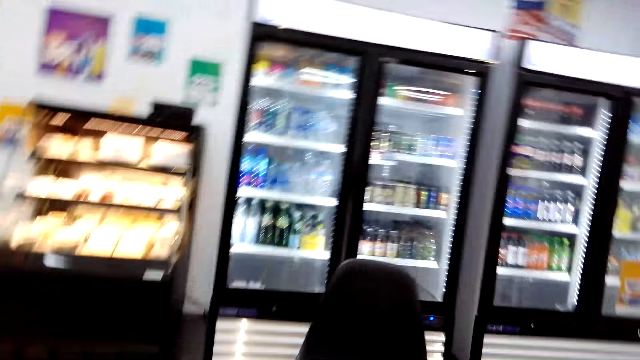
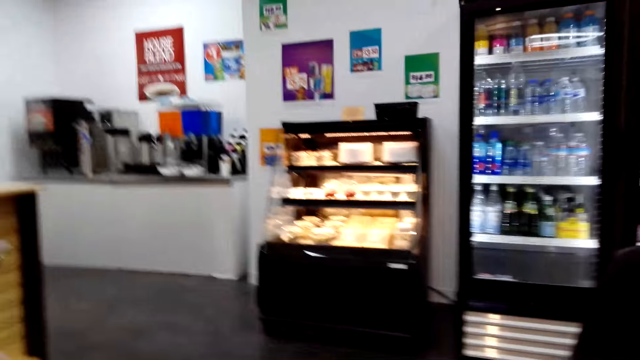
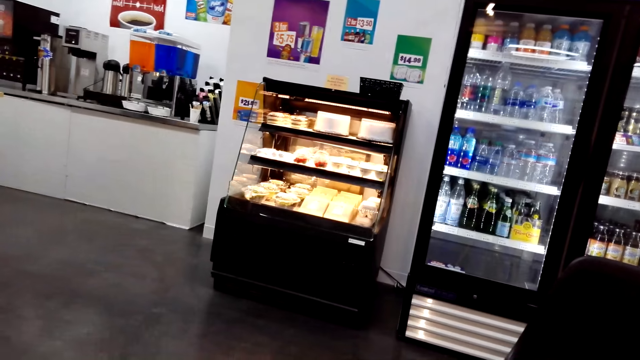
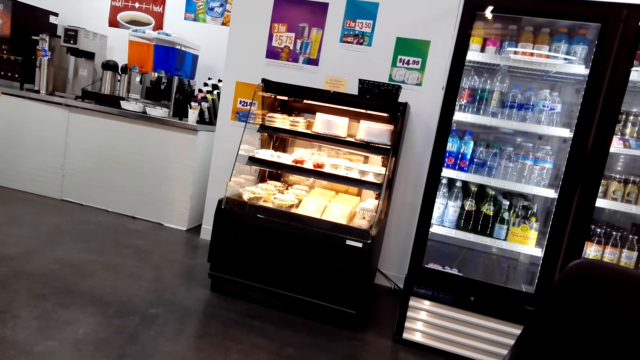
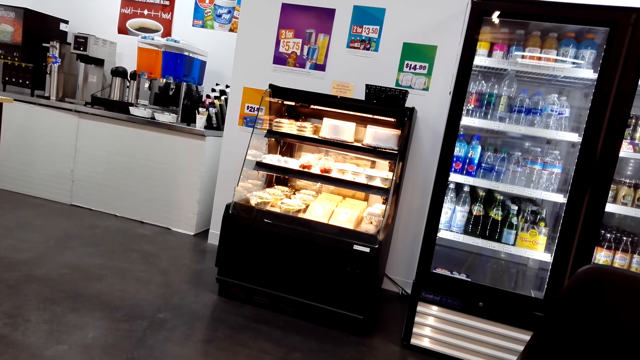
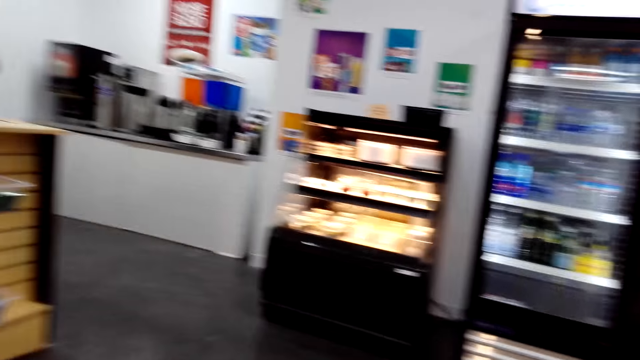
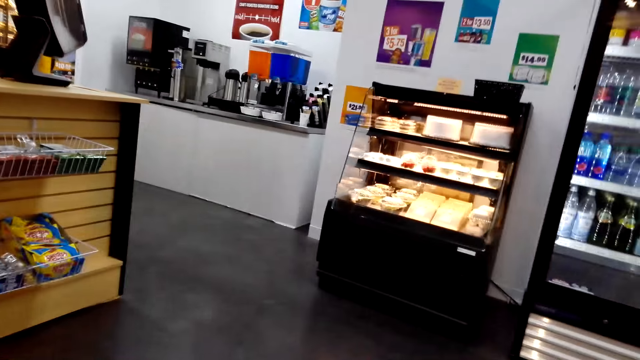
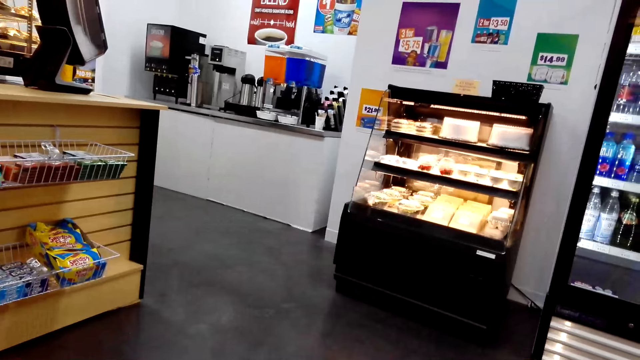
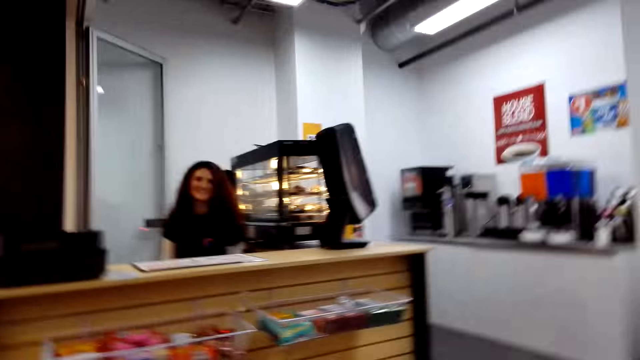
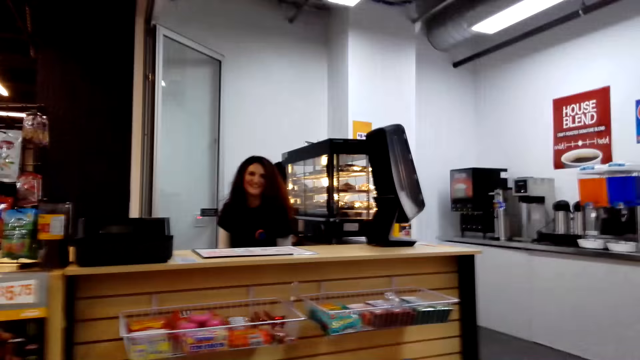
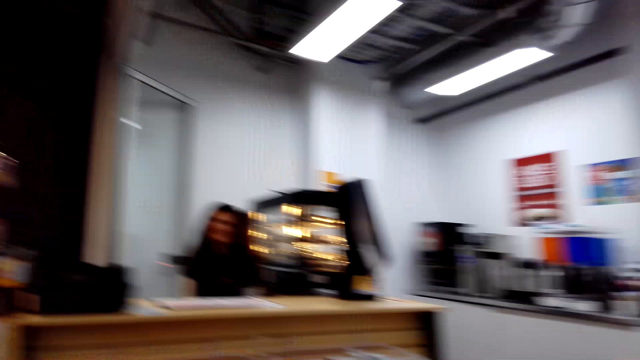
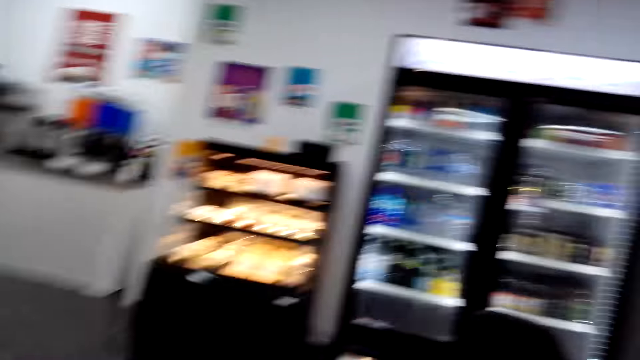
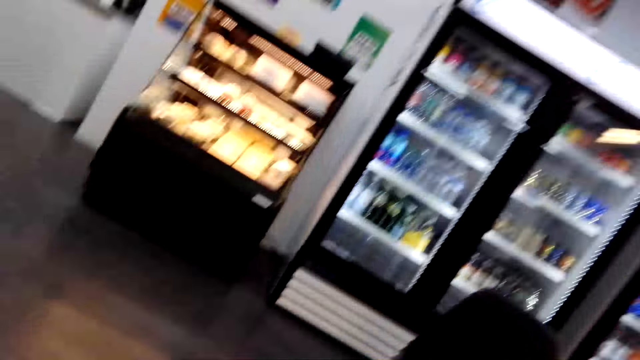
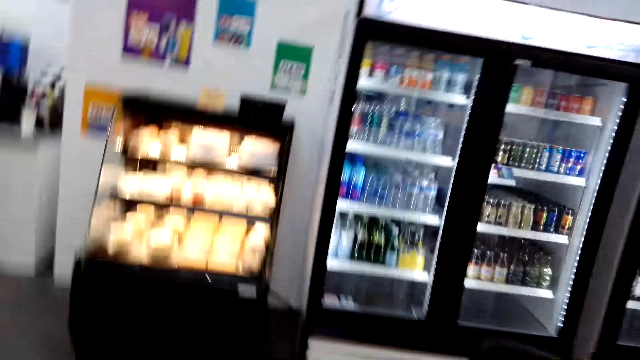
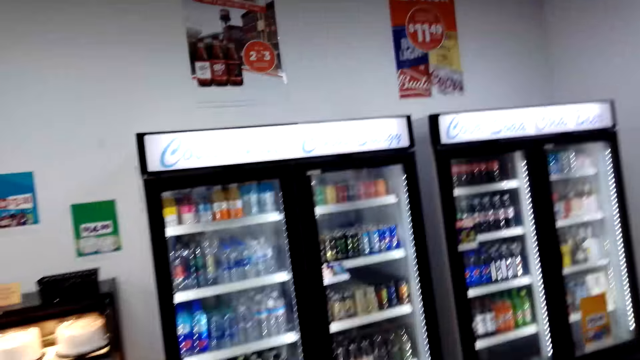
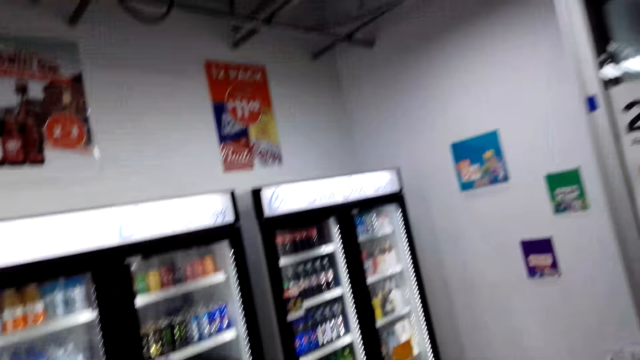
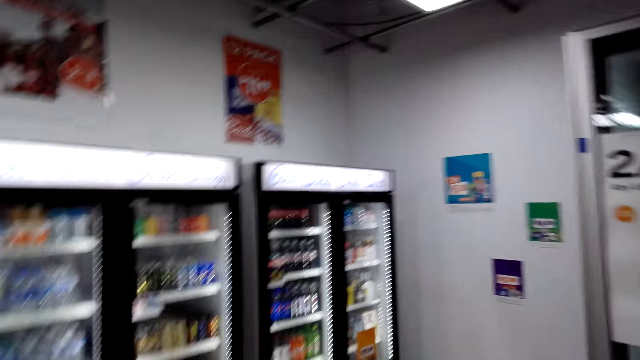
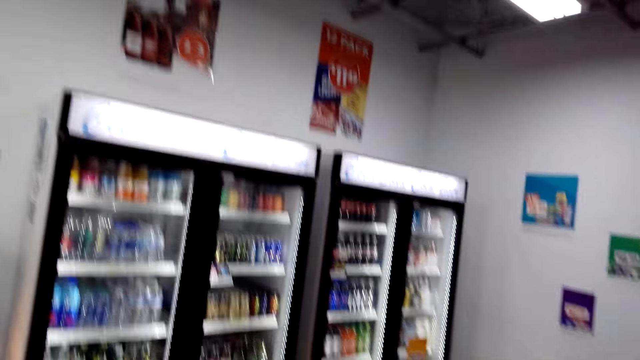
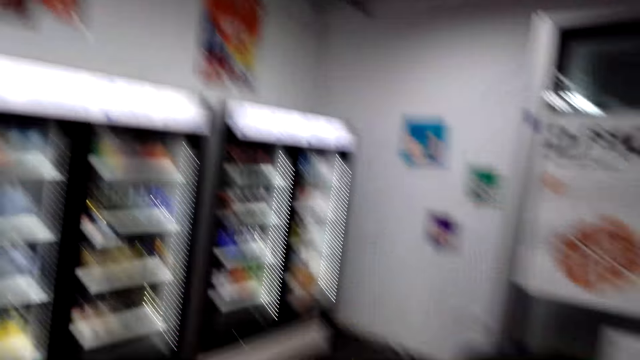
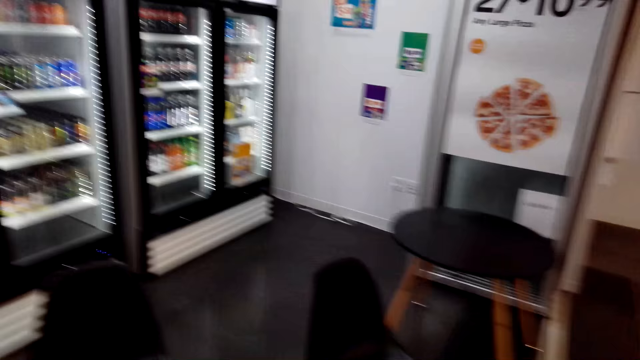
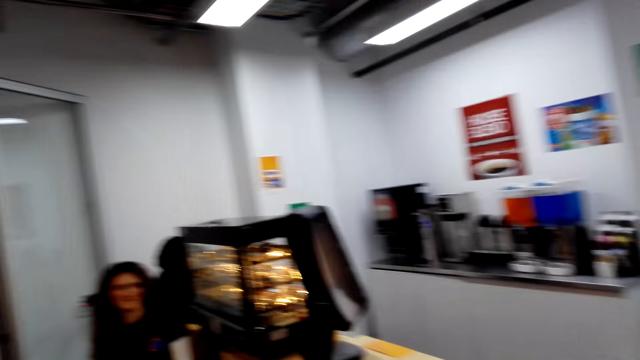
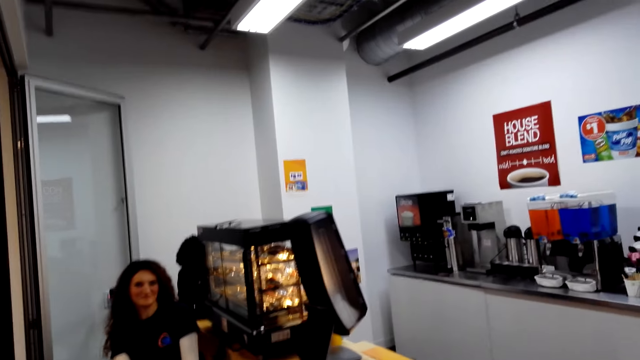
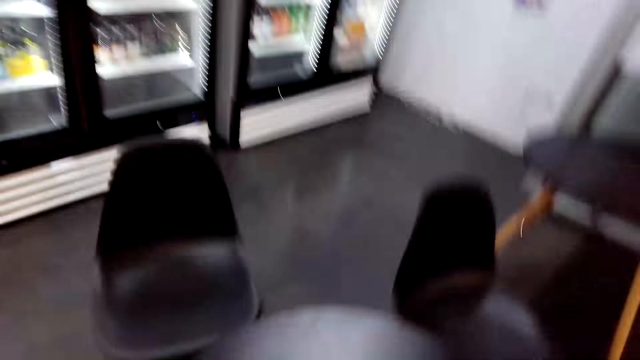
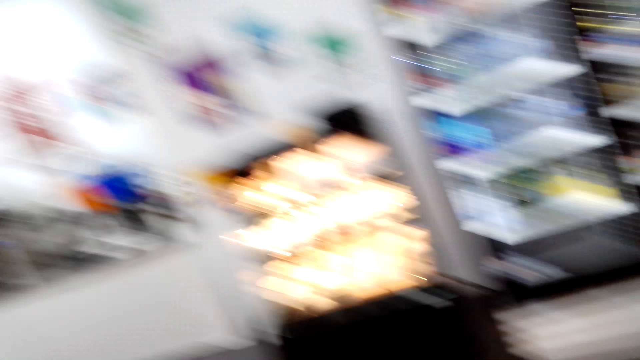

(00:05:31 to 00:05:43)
A woman talks to the camera wearer. The camera wearer turns towards the woman. They talk to the woman. They stand up. They talk to the woman. They talk to the woman again. They look around.

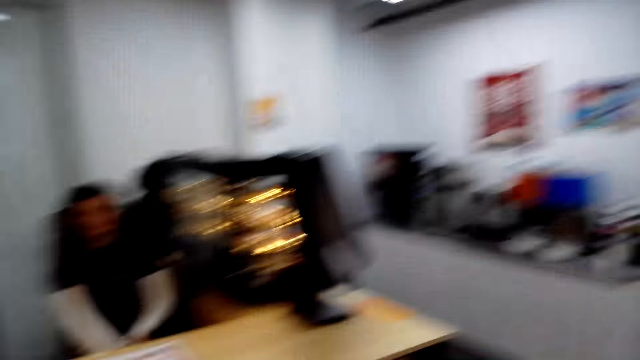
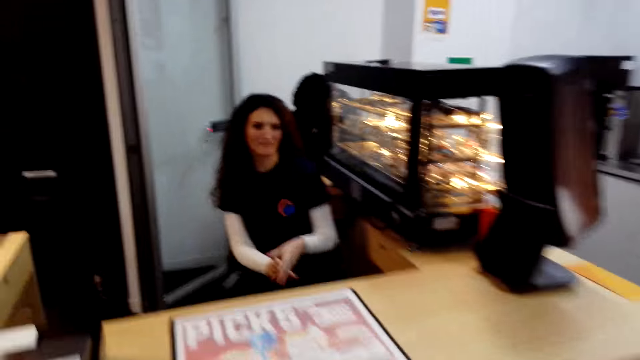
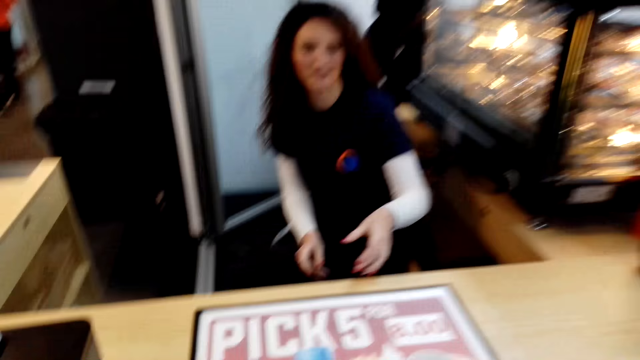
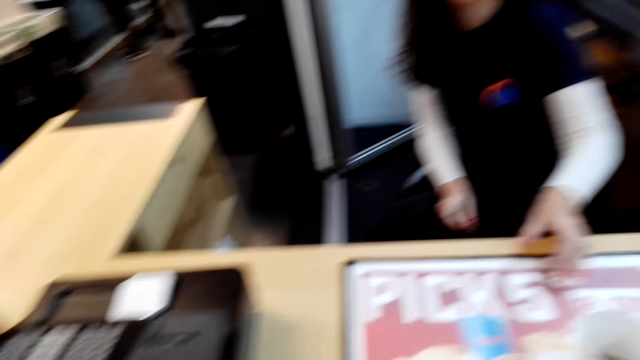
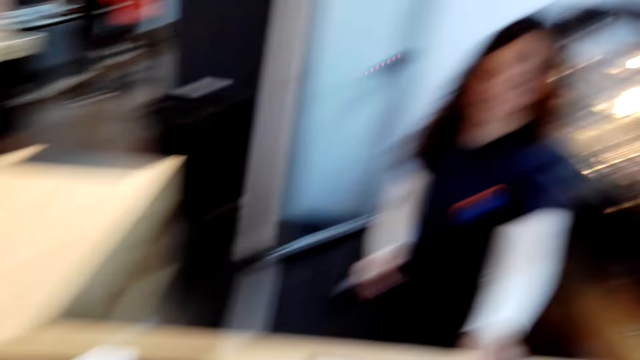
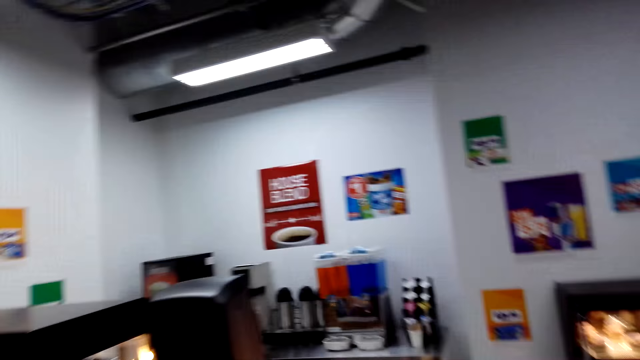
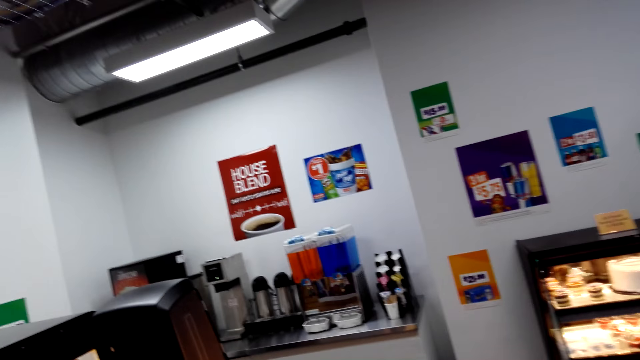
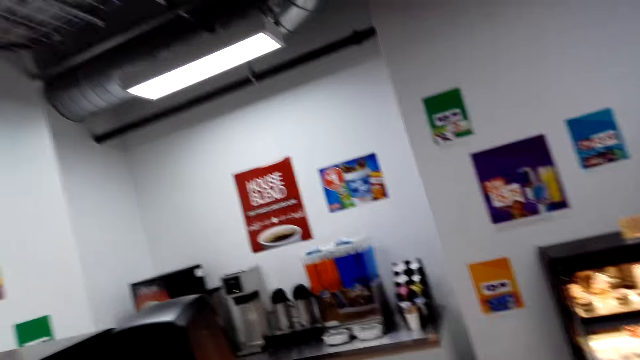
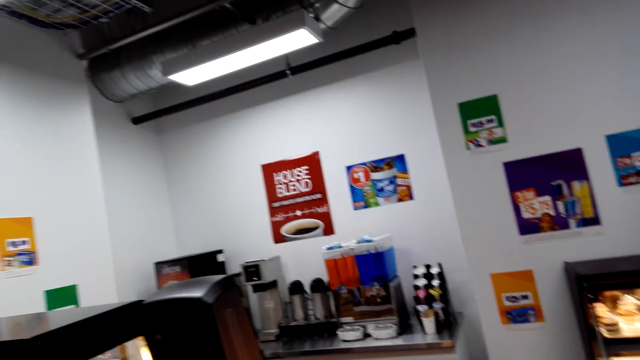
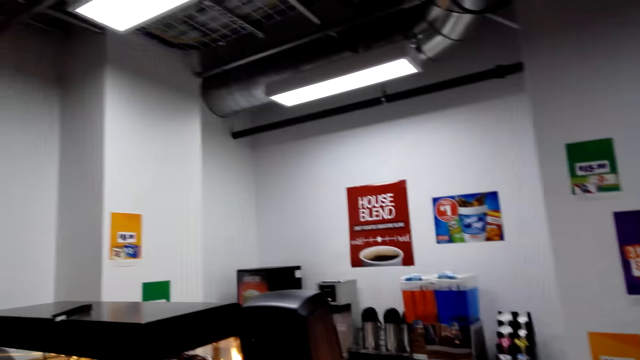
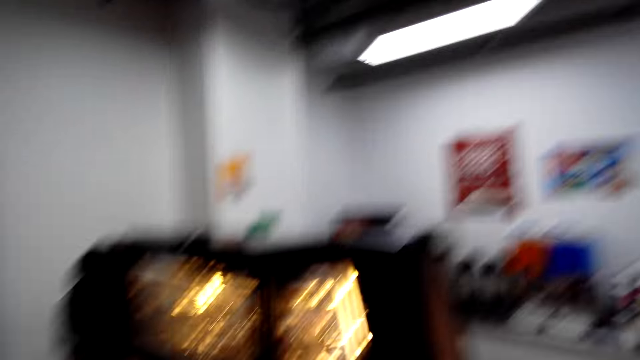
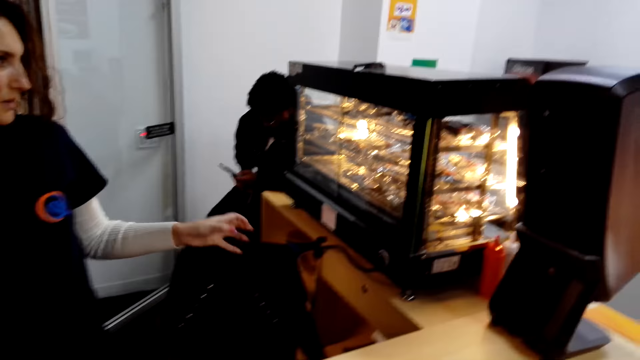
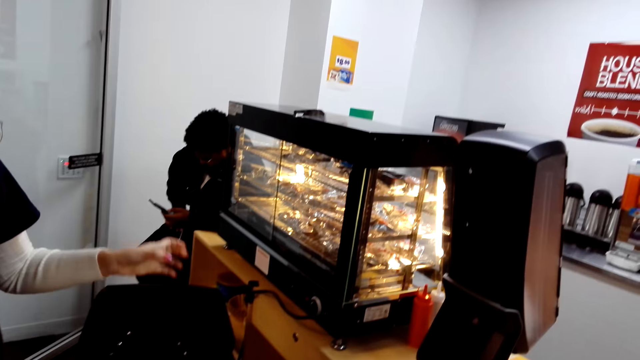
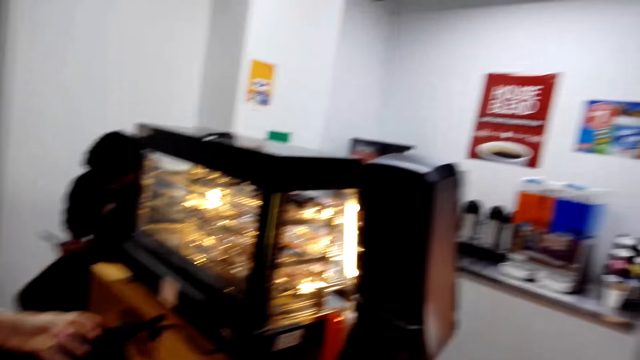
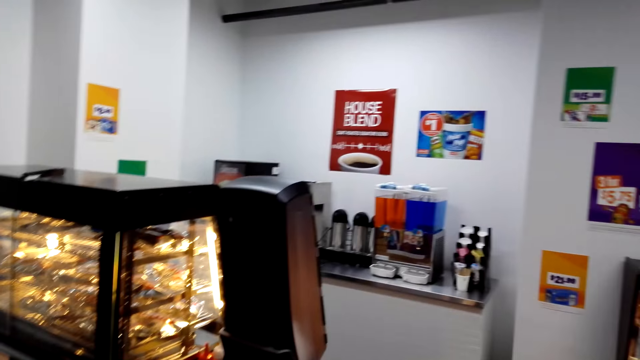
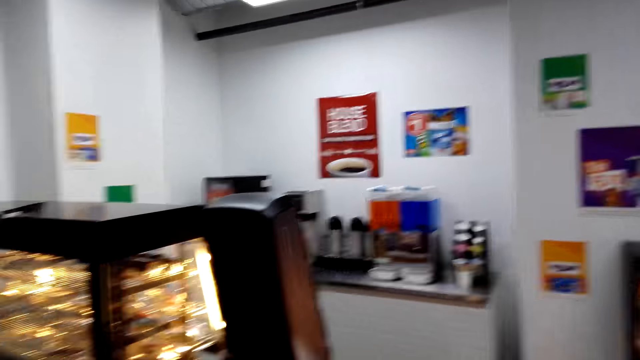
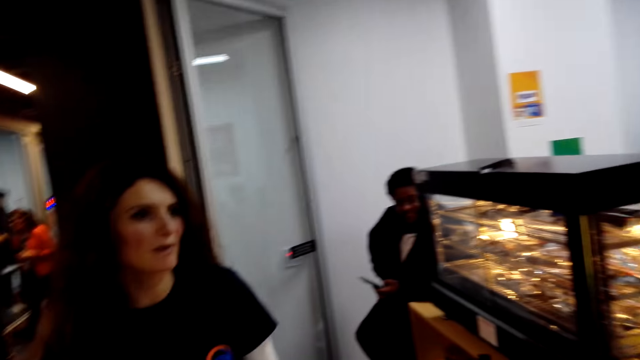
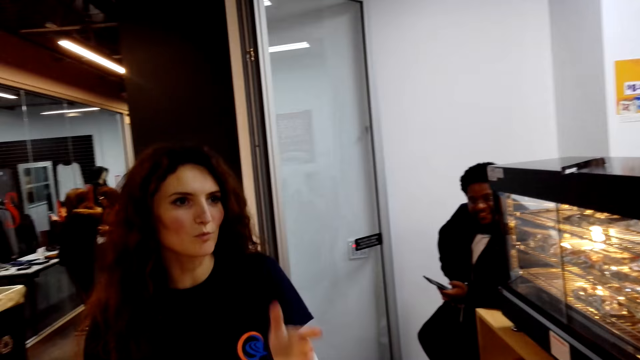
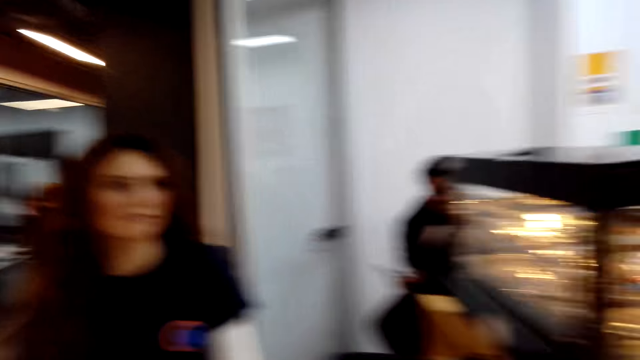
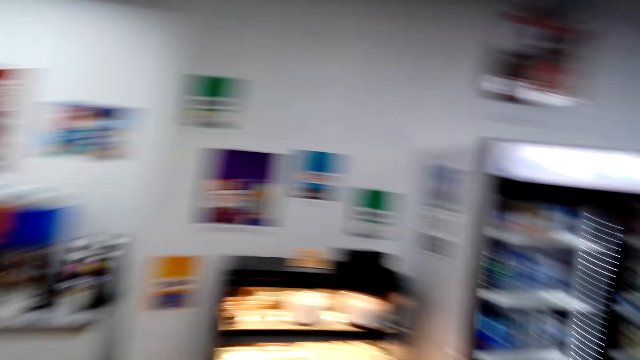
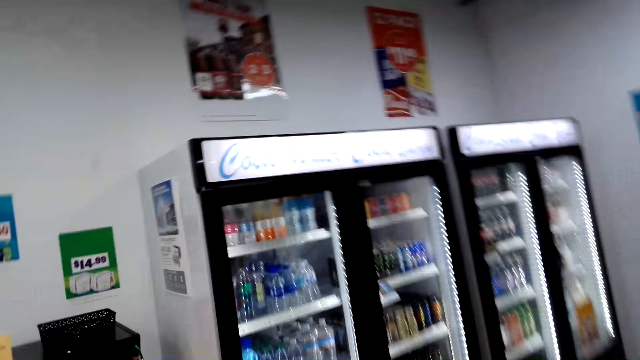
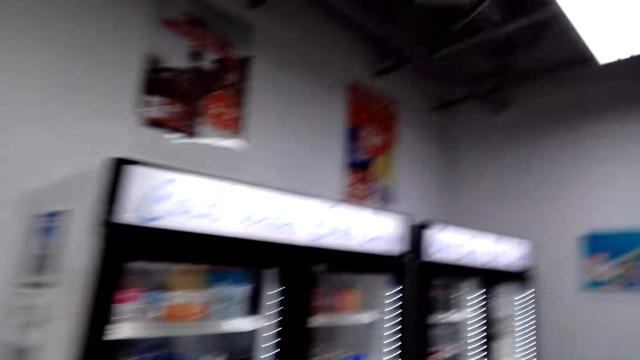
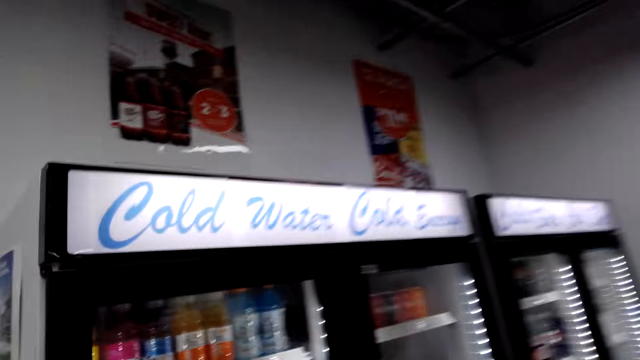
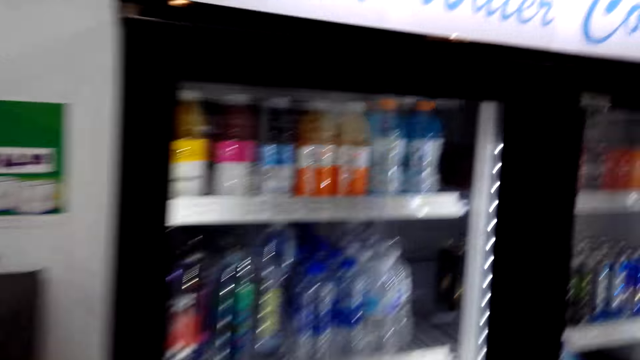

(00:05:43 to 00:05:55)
The camera wearer walks towards the counter. They talk to a woman. They walk towards the fridge.
